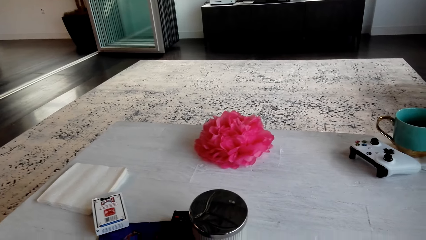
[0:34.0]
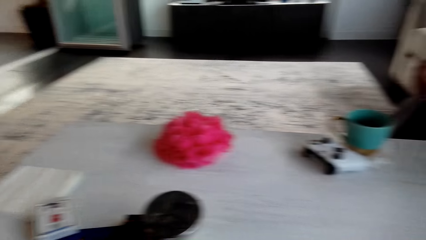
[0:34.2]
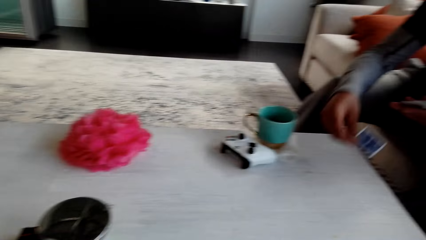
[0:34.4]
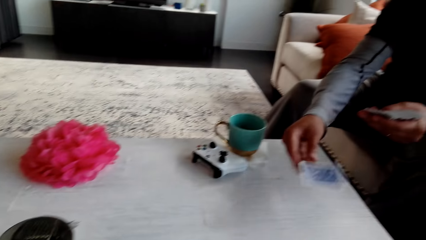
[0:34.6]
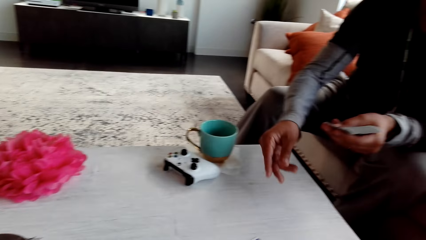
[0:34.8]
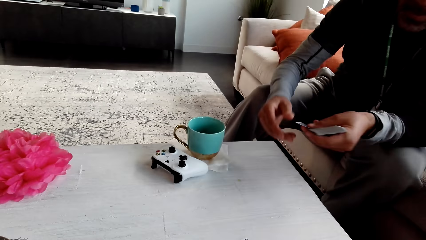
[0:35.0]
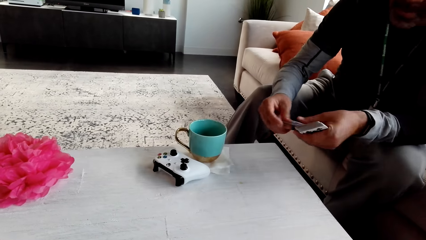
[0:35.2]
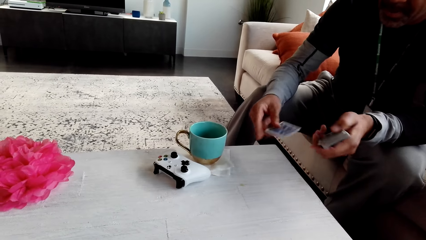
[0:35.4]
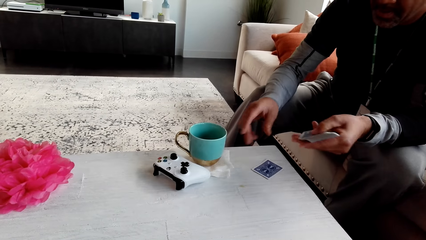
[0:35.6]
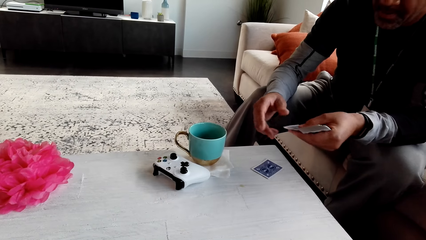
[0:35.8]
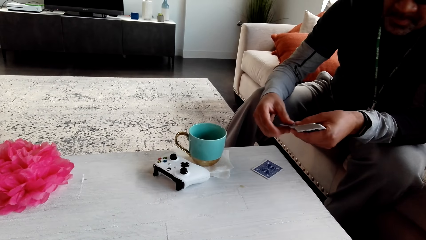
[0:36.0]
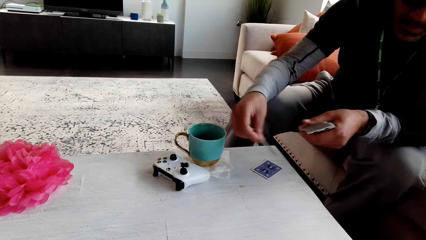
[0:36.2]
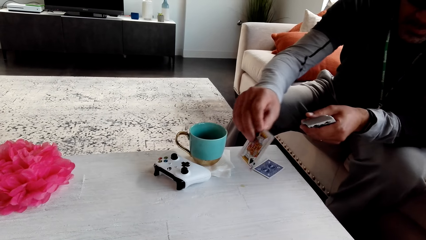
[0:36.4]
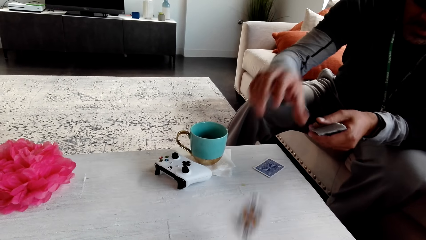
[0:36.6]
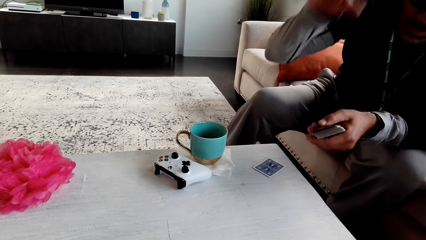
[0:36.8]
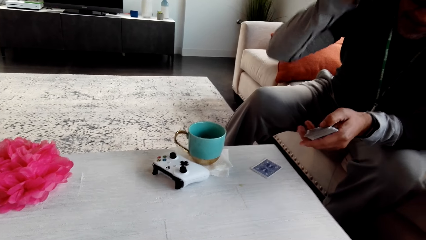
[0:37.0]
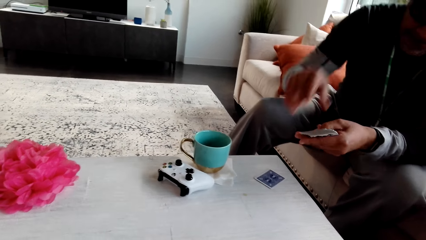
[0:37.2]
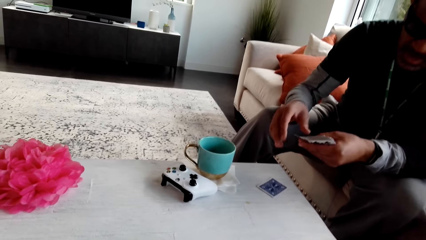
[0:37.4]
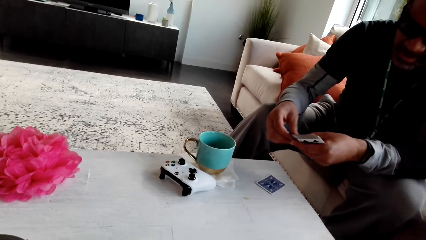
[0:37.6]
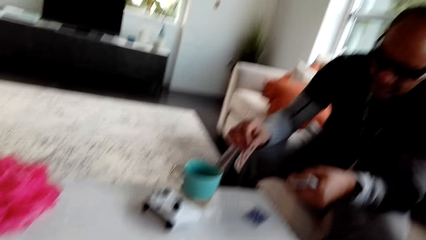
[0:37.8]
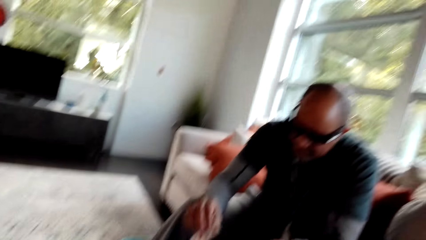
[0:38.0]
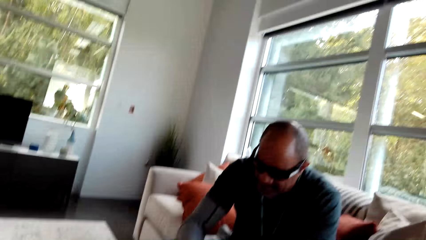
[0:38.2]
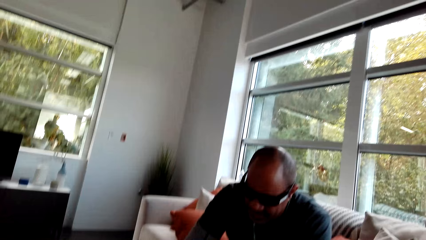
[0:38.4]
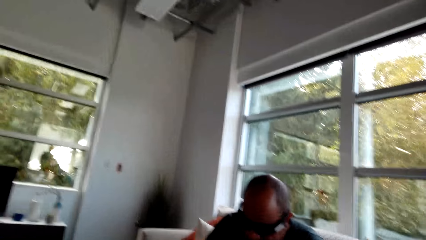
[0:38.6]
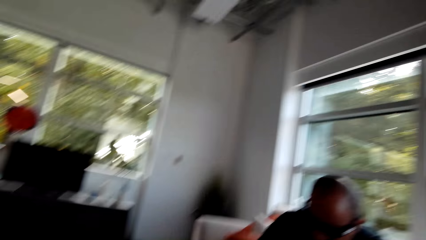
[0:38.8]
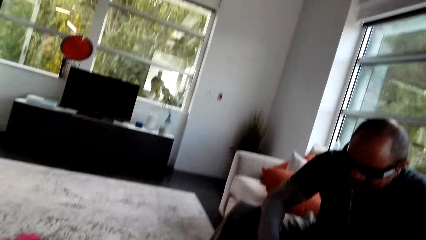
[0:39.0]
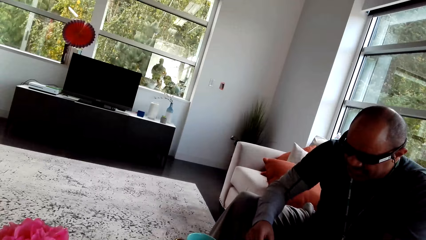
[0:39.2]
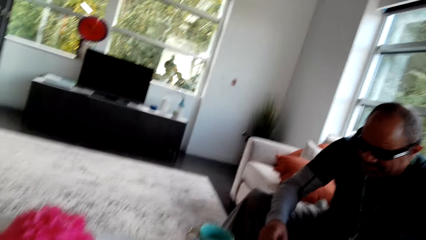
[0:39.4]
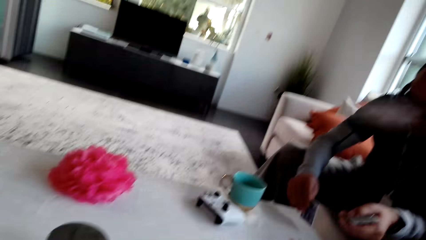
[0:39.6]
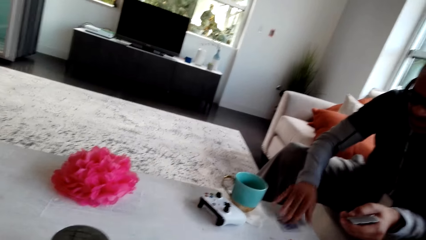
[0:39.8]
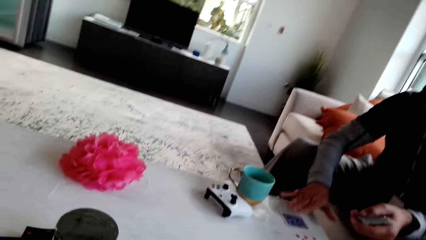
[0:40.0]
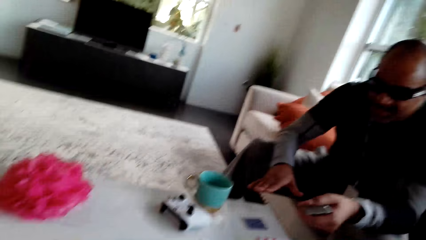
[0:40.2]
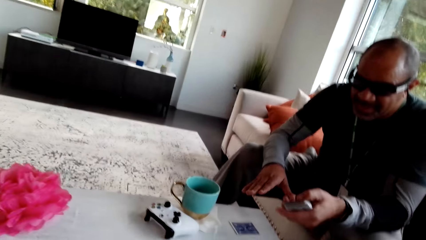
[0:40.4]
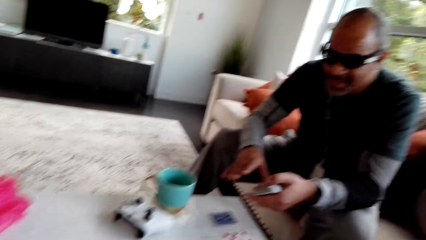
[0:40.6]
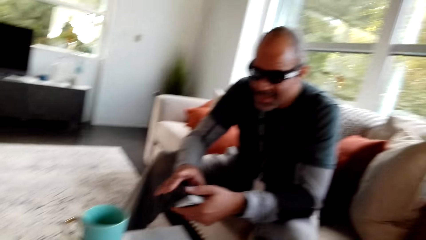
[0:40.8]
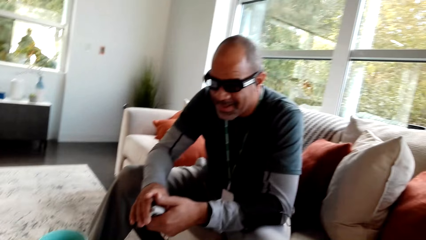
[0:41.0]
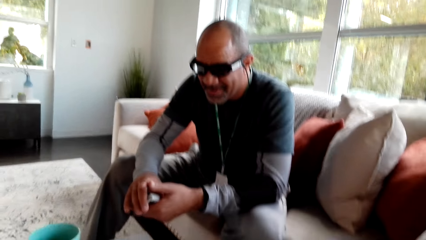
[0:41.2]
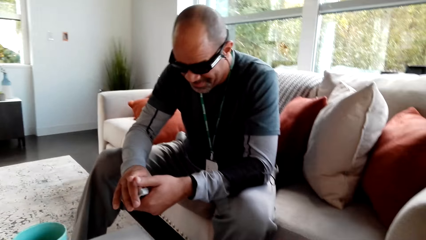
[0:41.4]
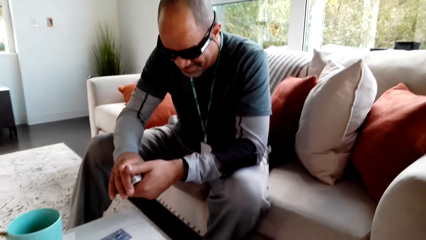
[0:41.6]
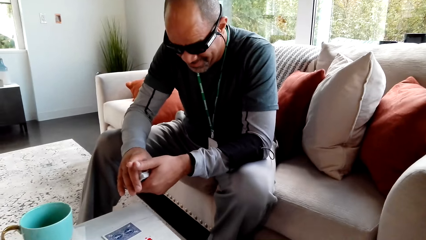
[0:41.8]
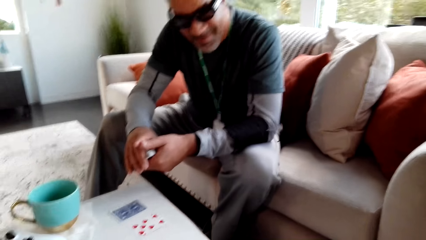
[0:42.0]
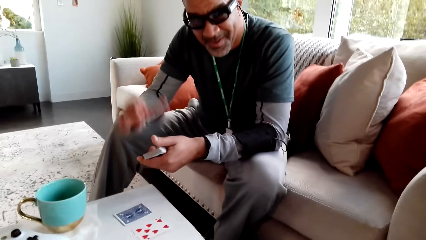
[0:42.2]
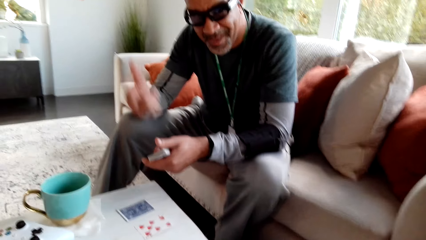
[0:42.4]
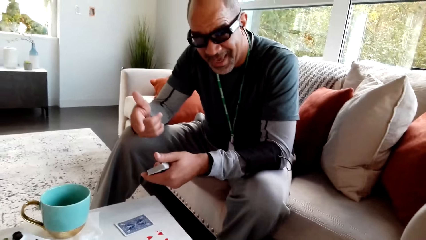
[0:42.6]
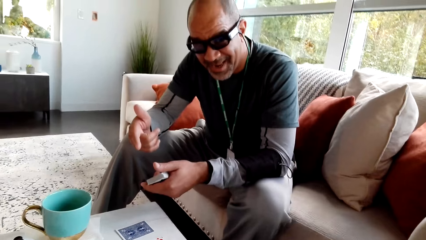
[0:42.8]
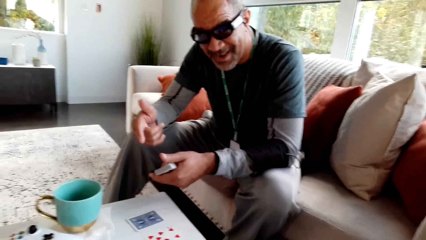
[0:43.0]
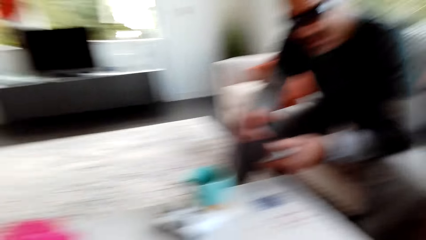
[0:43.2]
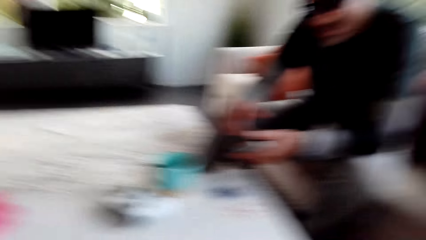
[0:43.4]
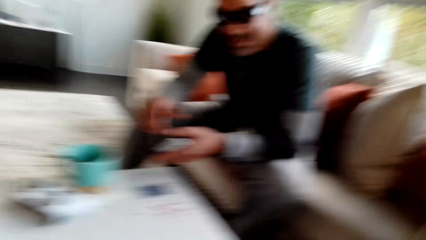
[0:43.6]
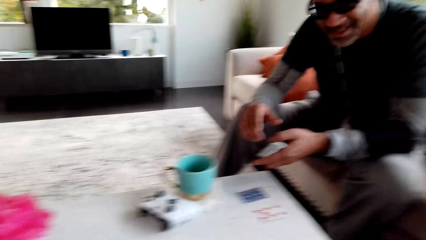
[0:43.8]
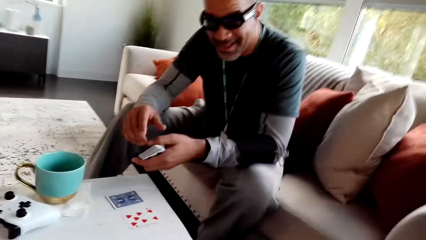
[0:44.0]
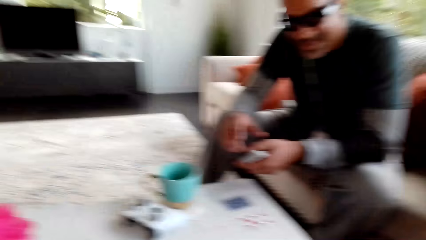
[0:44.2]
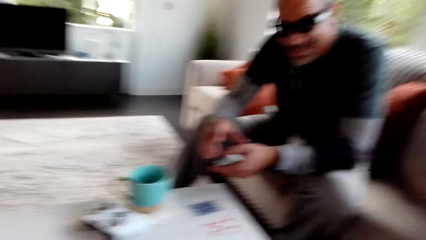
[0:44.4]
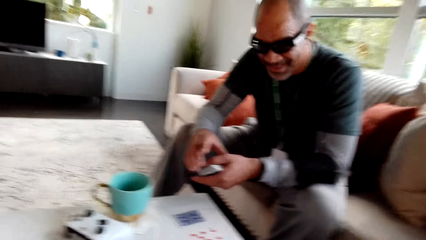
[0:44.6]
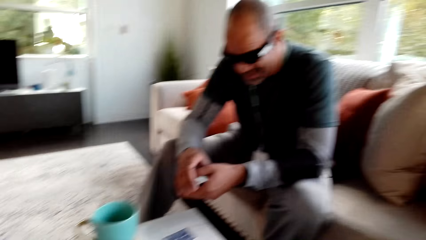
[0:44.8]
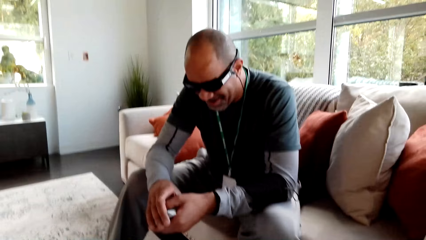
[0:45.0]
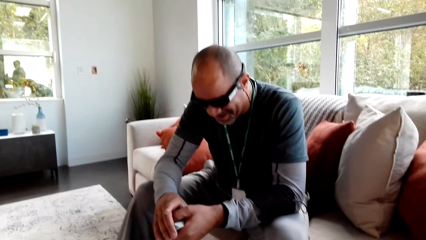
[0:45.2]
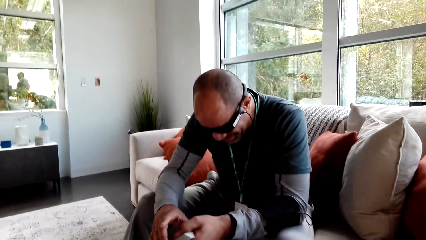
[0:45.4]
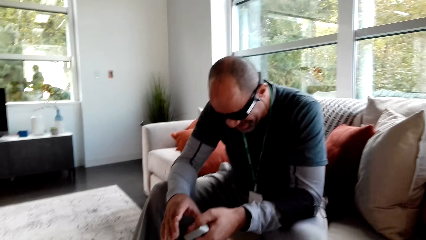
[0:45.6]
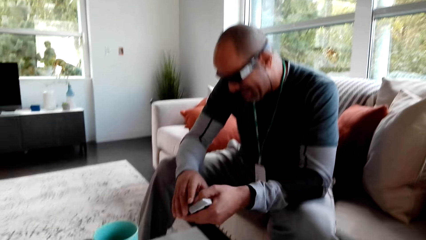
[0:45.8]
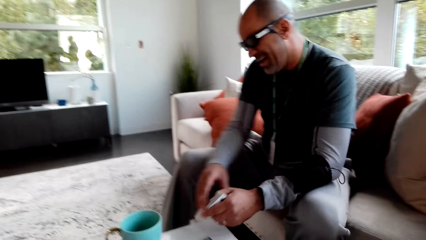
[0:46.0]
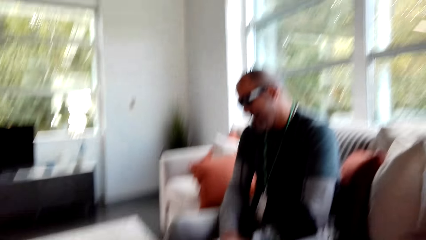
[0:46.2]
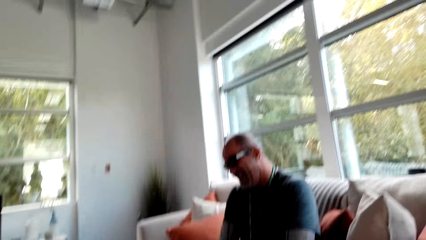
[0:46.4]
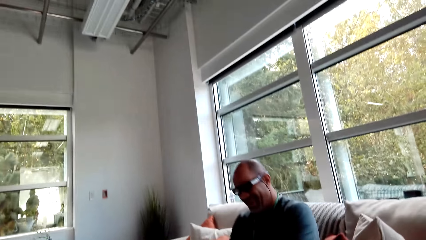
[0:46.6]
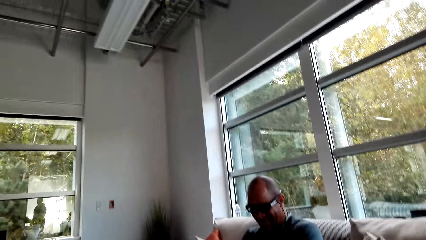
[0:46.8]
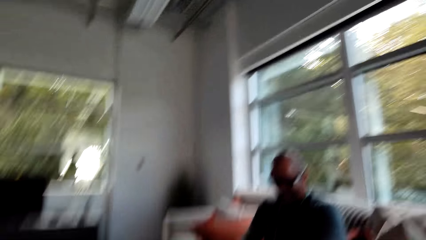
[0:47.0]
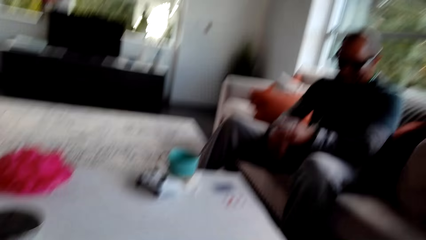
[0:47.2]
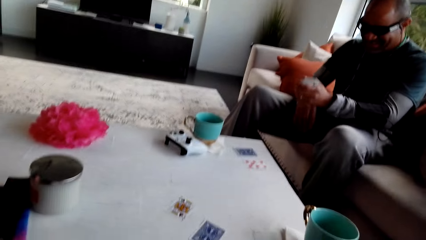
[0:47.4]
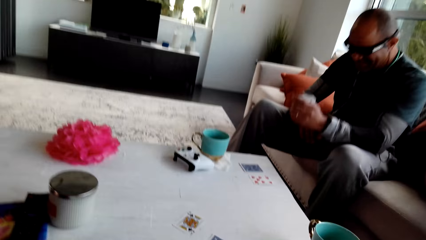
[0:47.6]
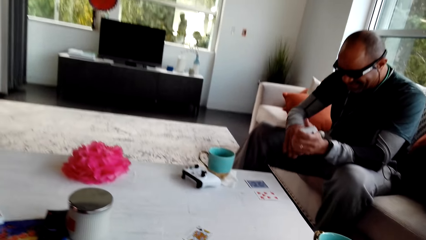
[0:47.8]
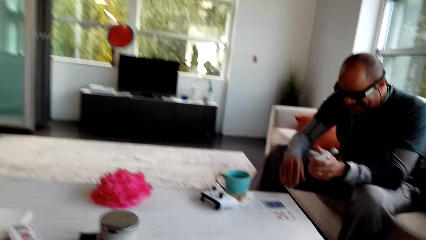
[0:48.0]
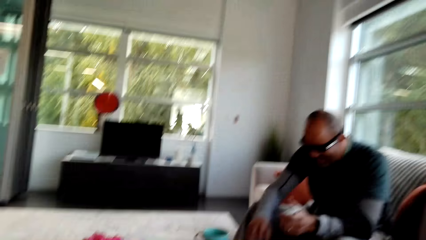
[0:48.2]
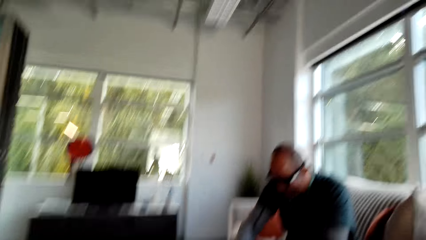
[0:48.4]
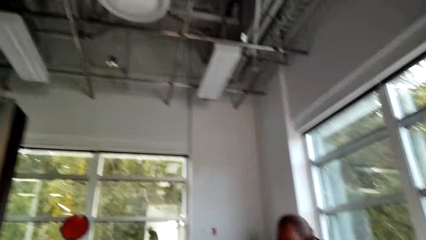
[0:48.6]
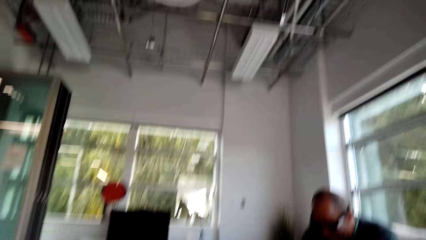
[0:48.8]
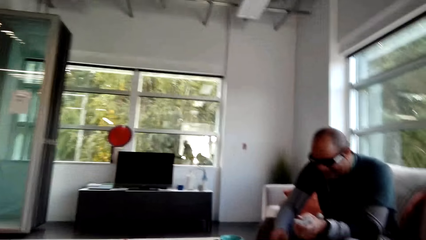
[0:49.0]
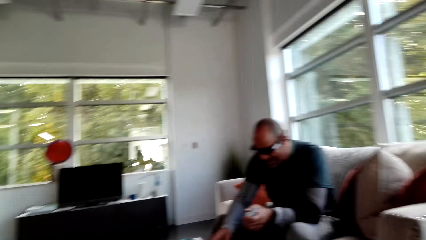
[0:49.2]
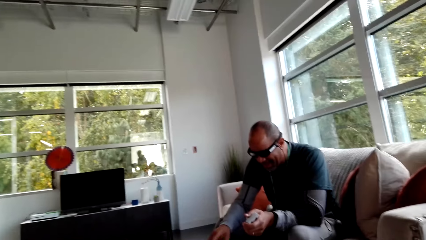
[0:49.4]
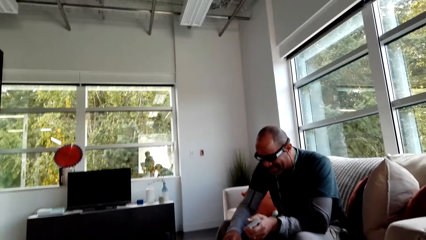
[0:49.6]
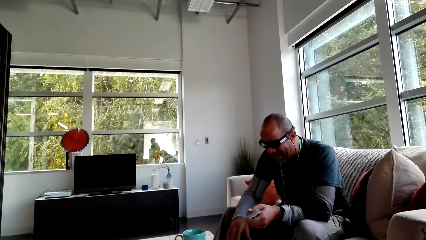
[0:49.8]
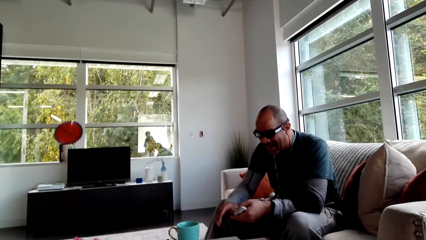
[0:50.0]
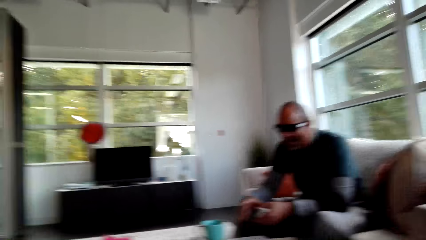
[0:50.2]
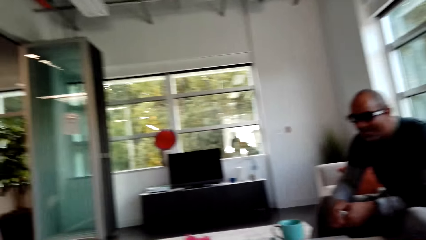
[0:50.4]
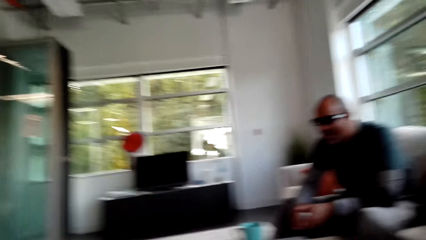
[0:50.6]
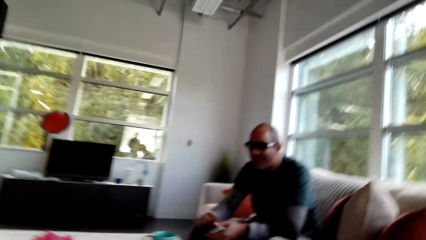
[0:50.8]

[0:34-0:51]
The camera wearer looks around. A man places a card in the table. The man distributes the cards. The man splits the cards. The camera wearer stares at the man. They look around. The man points hands. The camera wearer looks around. The man leans back. The camera wearer looks around.
